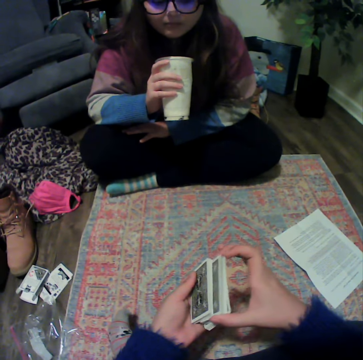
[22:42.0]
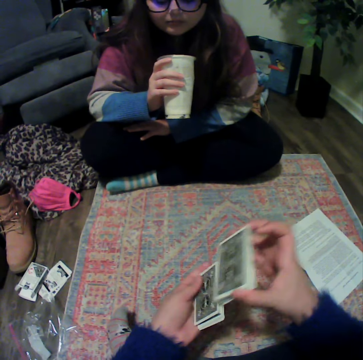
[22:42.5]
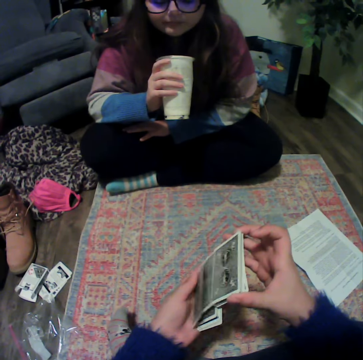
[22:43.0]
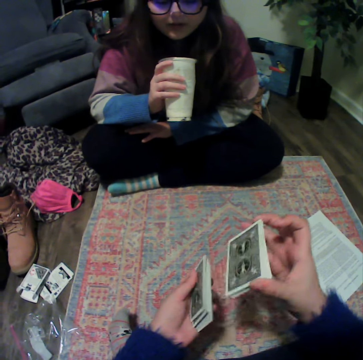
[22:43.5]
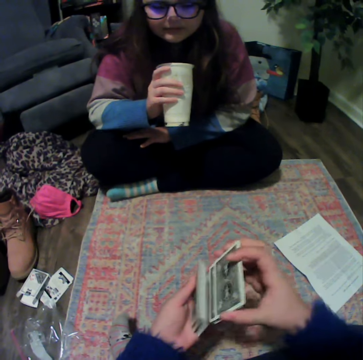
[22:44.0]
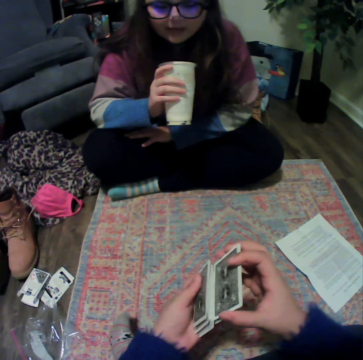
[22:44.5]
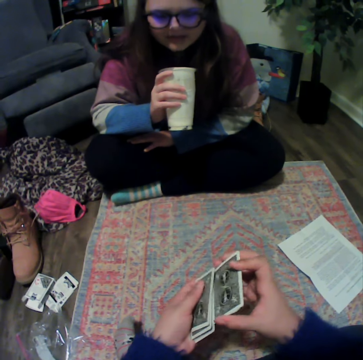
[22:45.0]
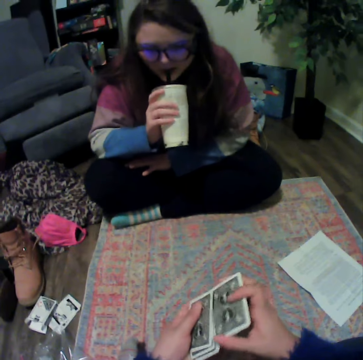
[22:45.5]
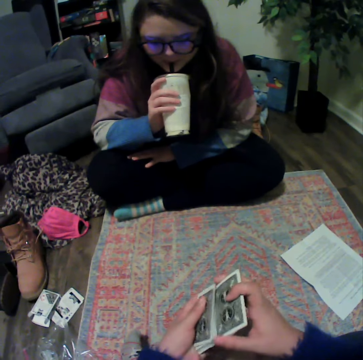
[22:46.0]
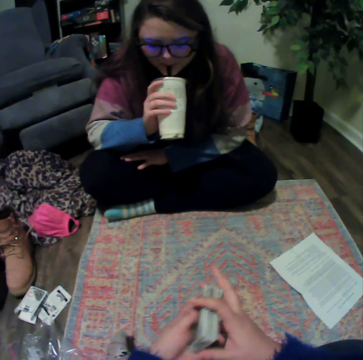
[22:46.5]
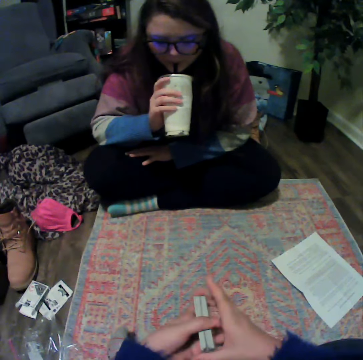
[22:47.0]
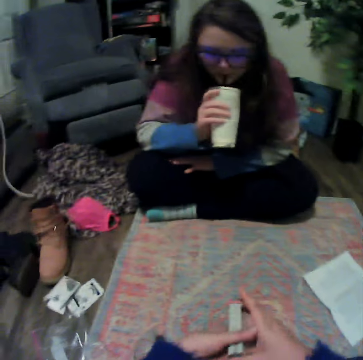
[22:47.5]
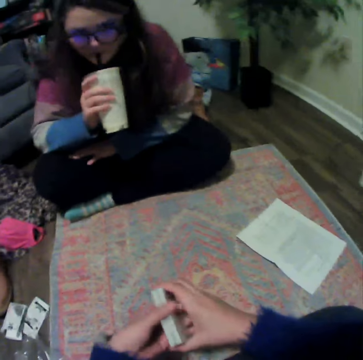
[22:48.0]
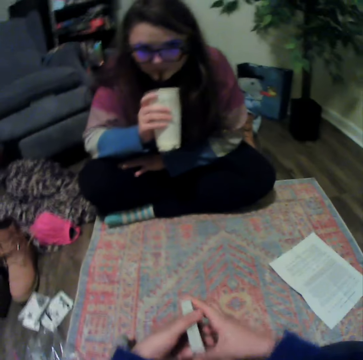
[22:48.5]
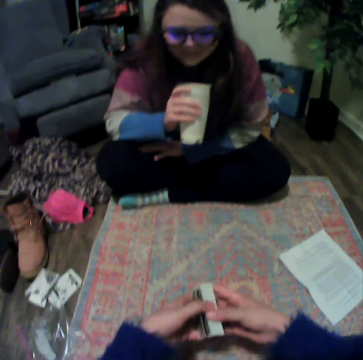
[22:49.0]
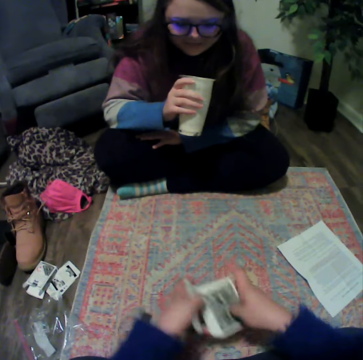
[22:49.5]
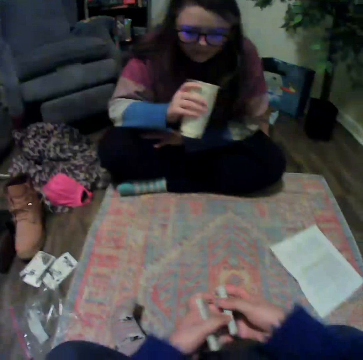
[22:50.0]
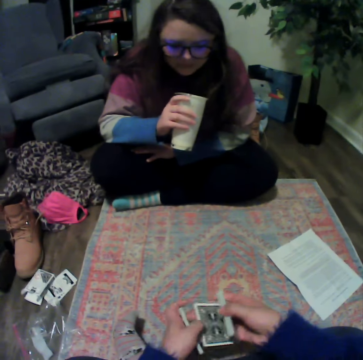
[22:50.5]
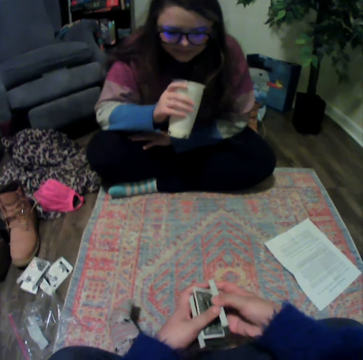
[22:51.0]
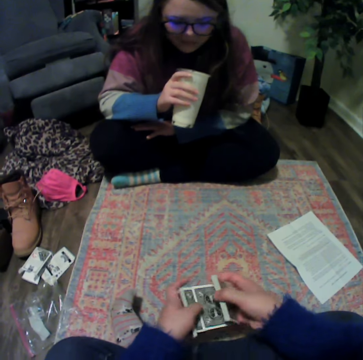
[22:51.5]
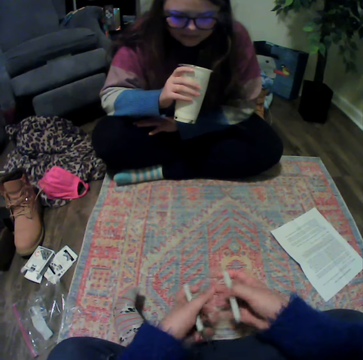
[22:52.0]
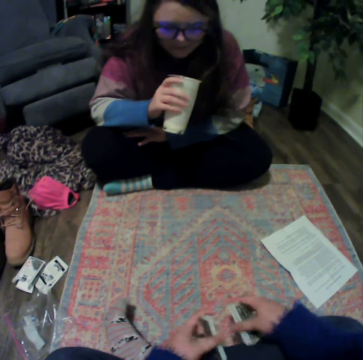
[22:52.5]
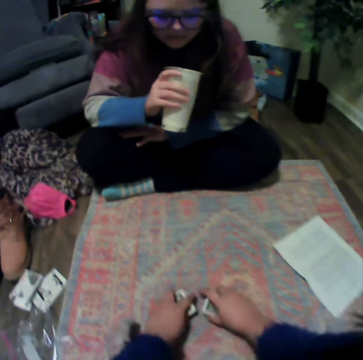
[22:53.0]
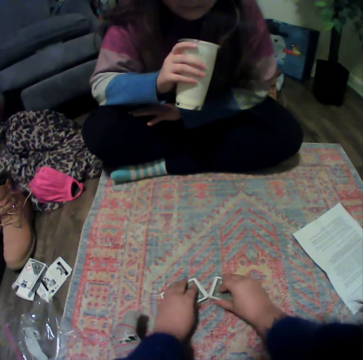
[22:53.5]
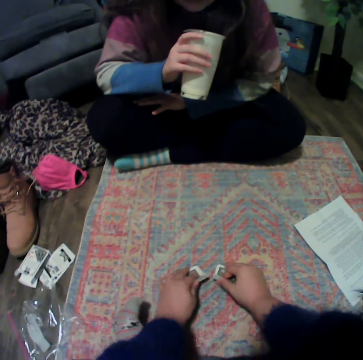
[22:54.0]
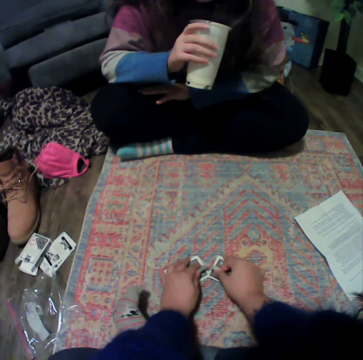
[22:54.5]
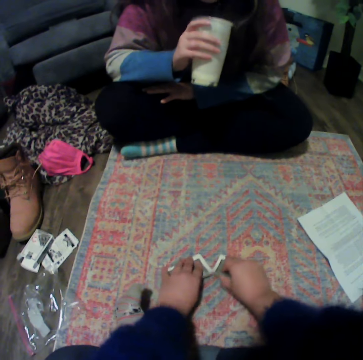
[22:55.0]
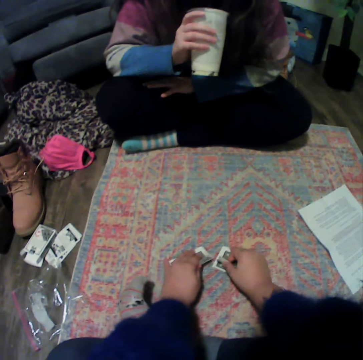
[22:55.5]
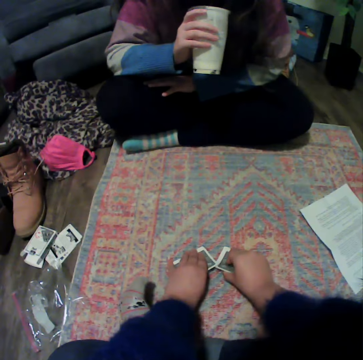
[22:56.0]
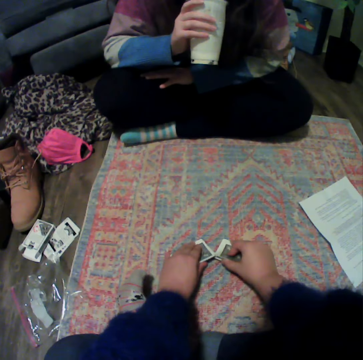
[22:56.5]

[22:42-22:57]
The camera wearer separates the cards. They hold the cards. They divide the cards. They play the poker card.

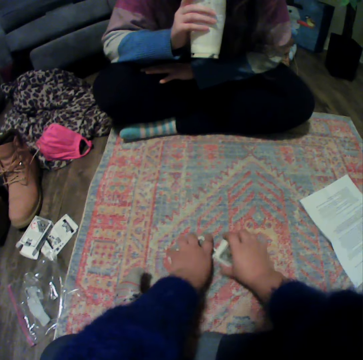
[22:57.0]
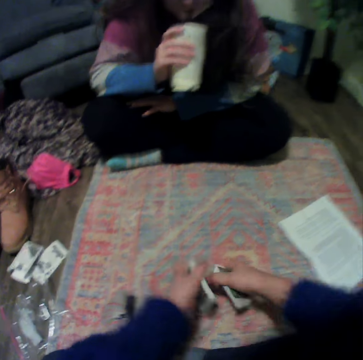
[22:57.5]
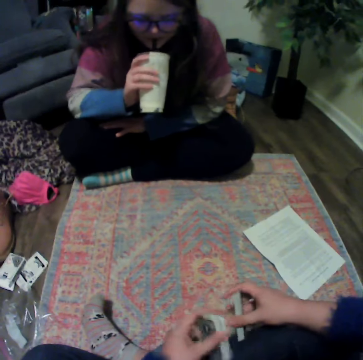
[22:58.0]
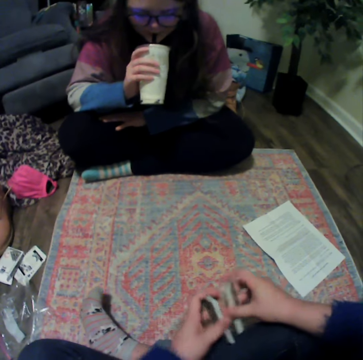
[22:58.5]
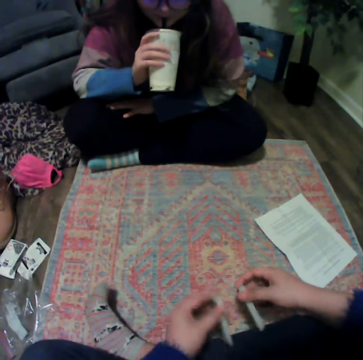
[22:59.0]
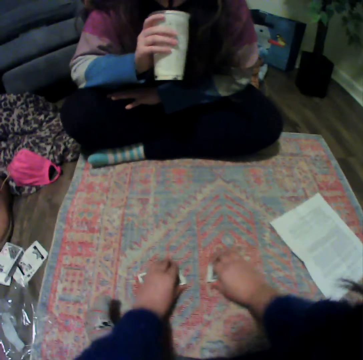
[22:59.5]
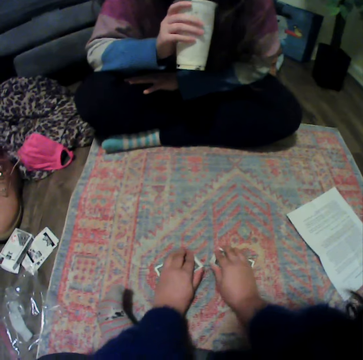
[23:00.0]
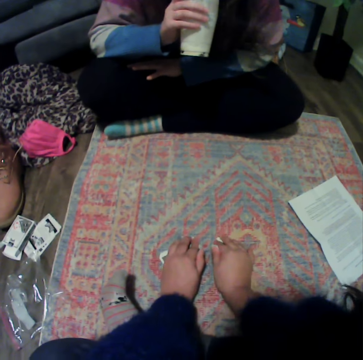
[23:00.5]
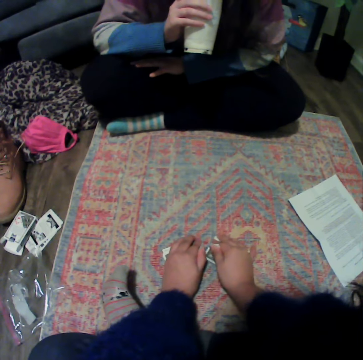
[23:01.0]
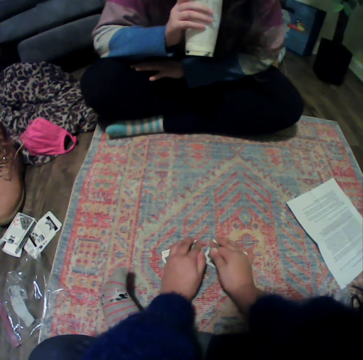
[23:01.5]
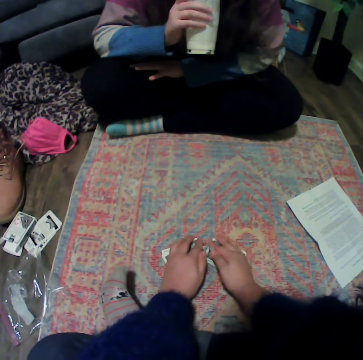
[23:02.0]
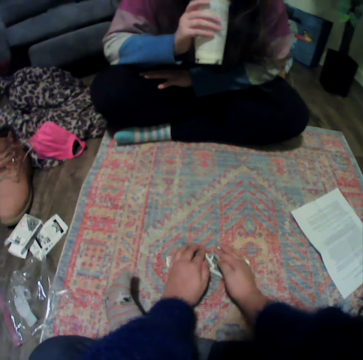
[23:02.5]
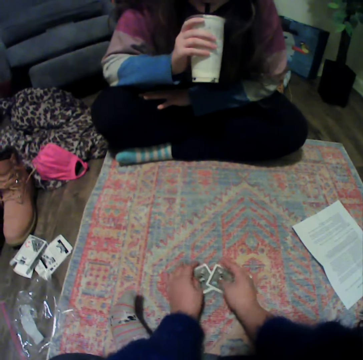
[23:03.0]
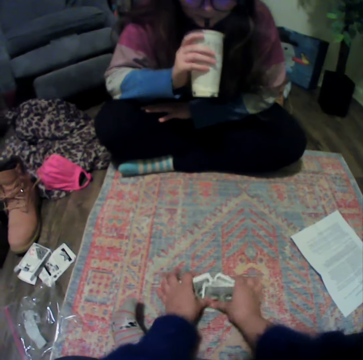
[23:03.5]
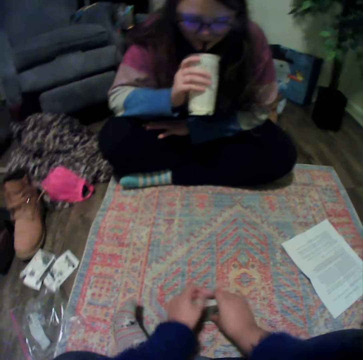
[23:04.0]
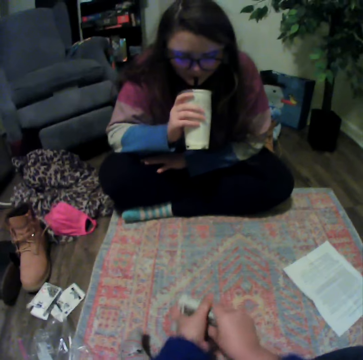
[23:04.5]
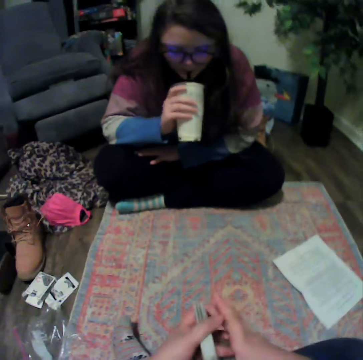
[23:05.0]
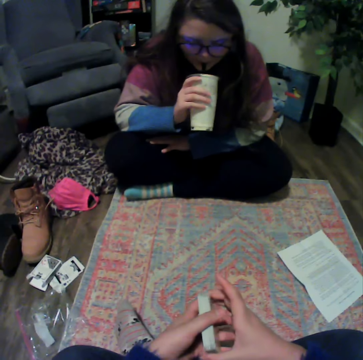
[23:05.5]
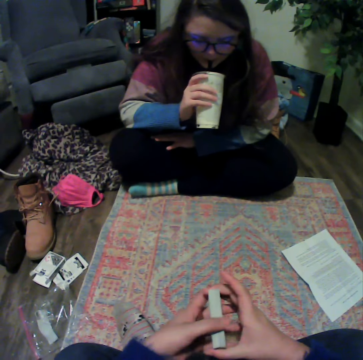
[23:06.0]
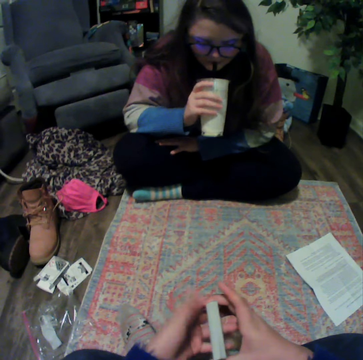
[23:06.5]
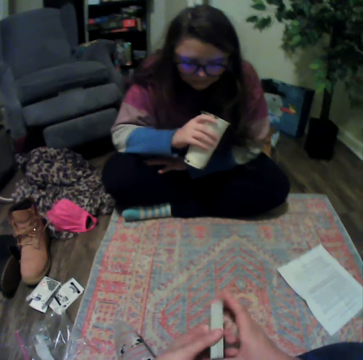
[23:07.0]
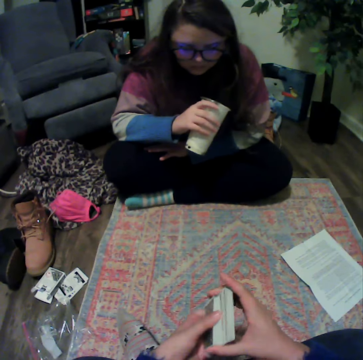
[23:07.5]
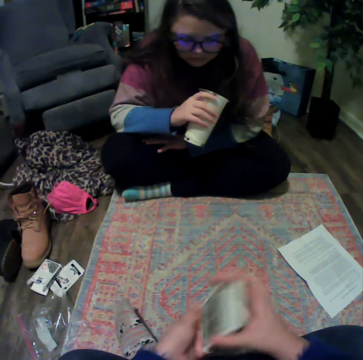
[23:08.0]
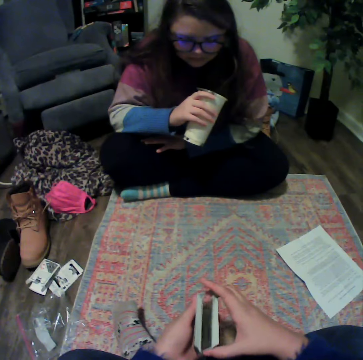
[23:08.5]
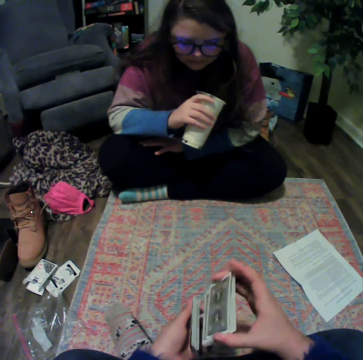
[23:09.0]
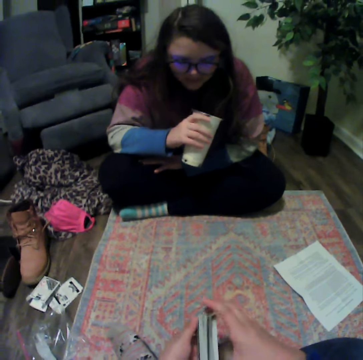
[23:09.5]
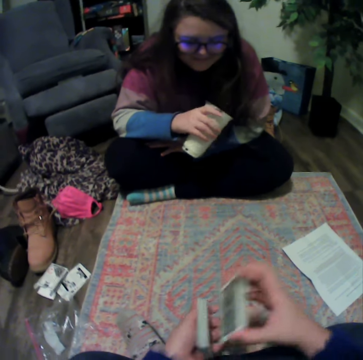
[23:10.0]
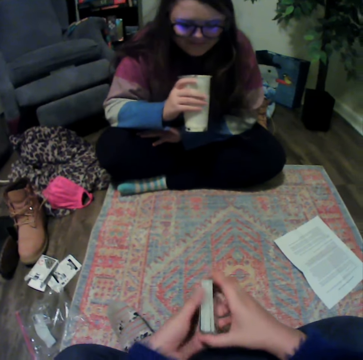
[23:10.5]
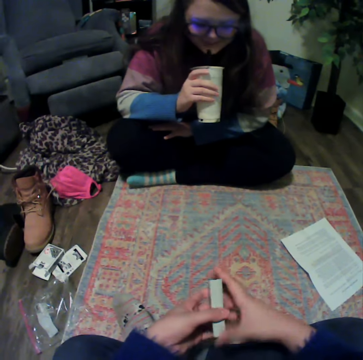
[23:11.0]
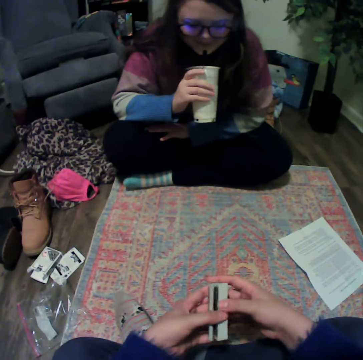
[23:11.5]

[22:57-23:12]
The camera wearer lifts the cards. They play the poker card. A lady drinks something. The camera wearer plays the poker card. They collect the cards. They reshuffle the cards.

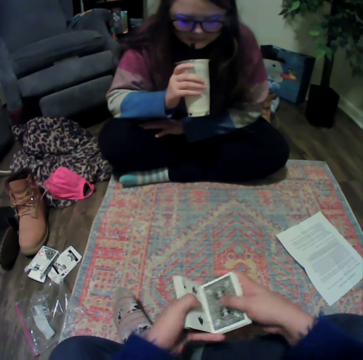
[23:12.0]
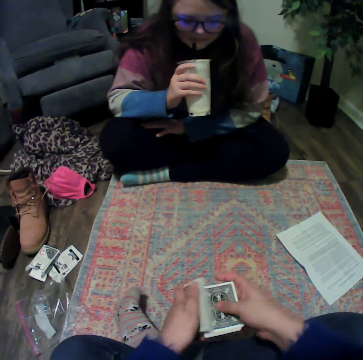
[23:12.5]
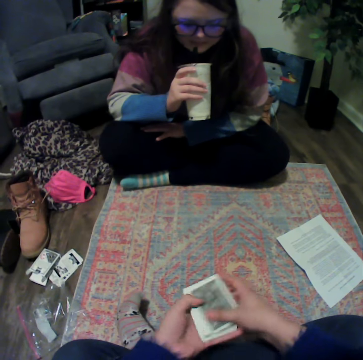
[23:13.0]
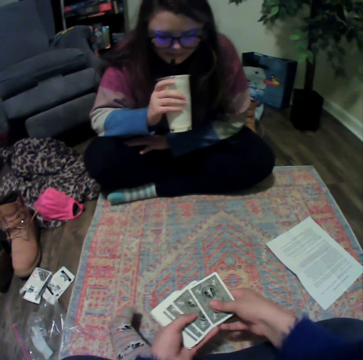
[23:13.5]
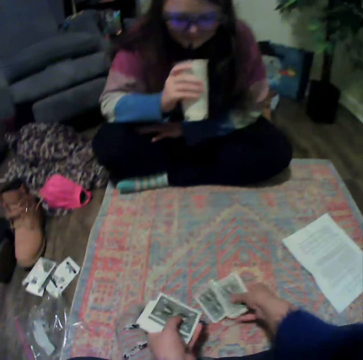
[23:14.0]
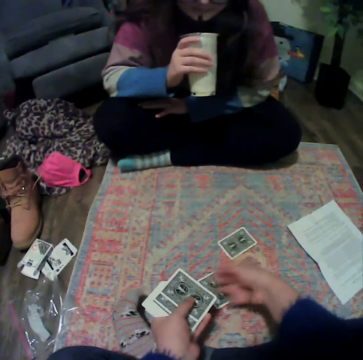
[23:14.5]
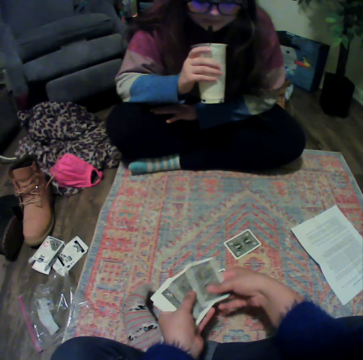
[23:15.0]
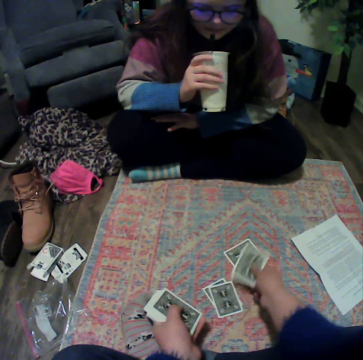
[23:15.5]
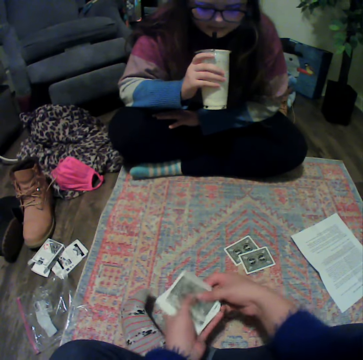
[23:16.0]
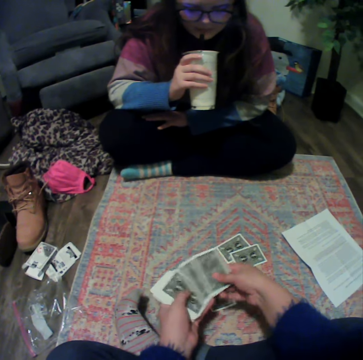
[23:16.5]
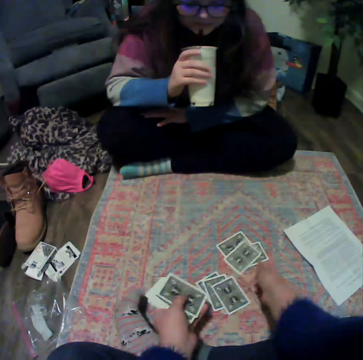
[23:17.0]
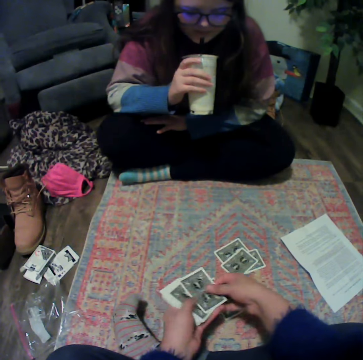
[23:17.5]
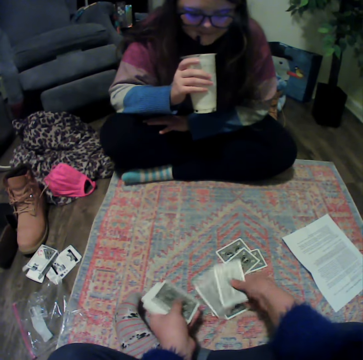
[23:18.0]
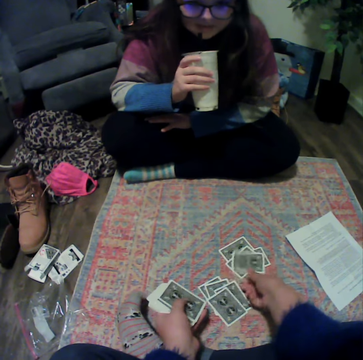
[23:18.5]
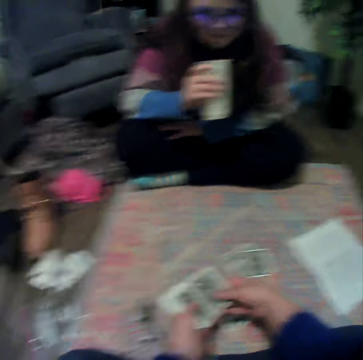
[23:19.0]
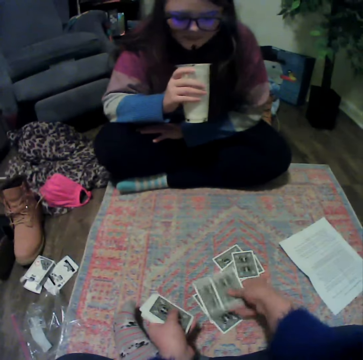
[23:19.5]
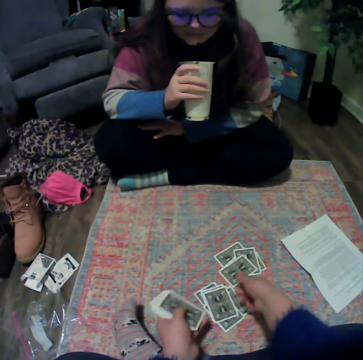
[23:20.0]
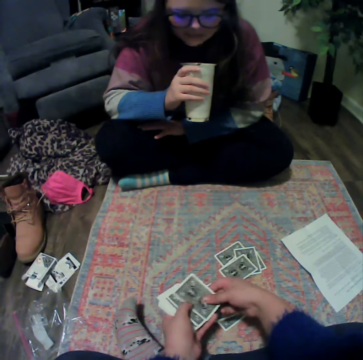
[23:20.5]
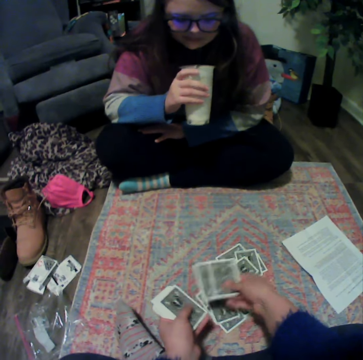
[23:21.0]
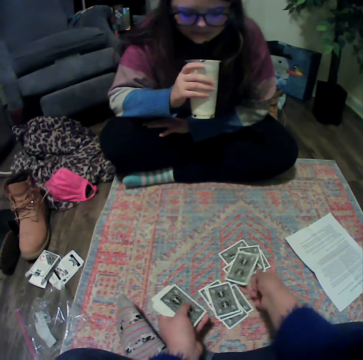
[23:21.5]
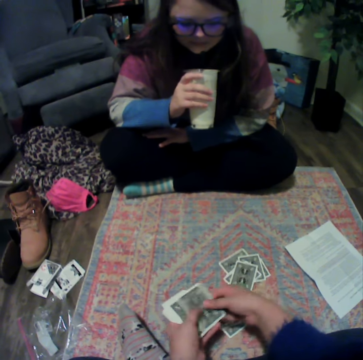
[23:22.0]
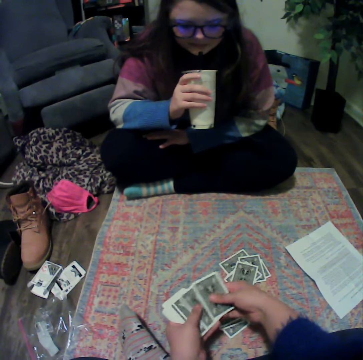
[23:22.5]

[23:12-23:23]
The camera wearer holds the cards. They spread the cards down. They separate the cards on the mat.
